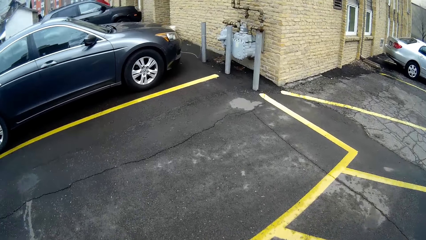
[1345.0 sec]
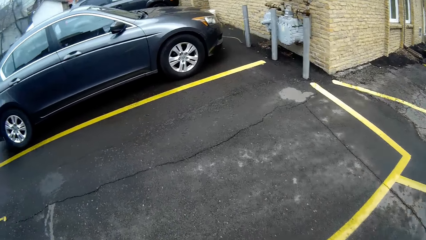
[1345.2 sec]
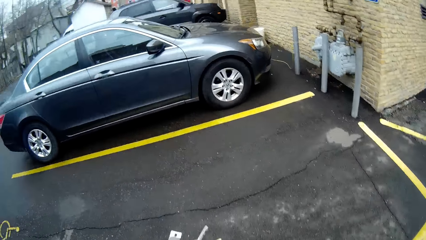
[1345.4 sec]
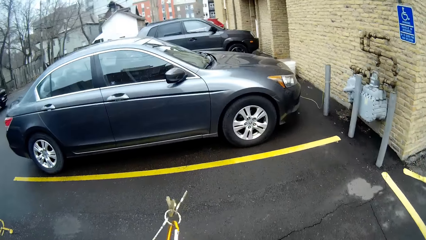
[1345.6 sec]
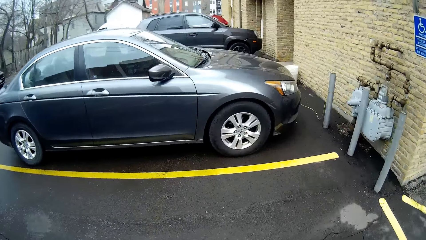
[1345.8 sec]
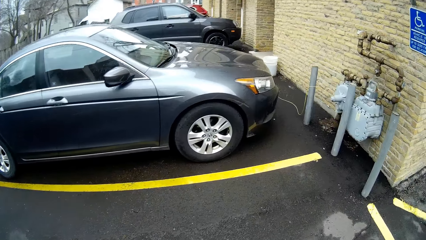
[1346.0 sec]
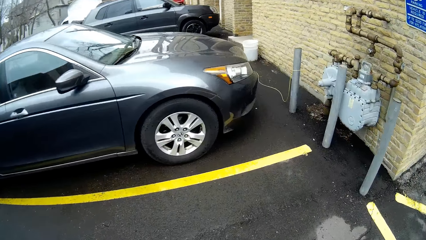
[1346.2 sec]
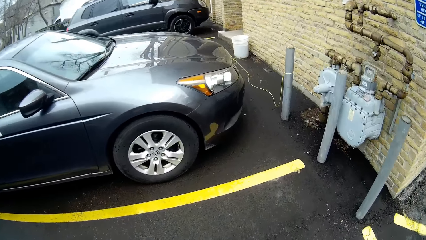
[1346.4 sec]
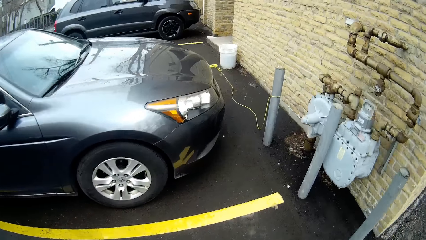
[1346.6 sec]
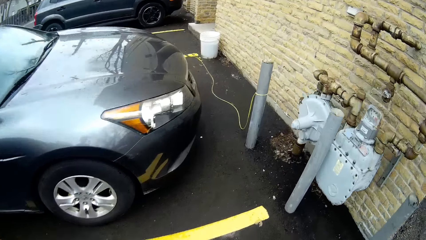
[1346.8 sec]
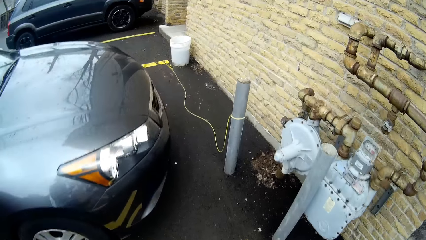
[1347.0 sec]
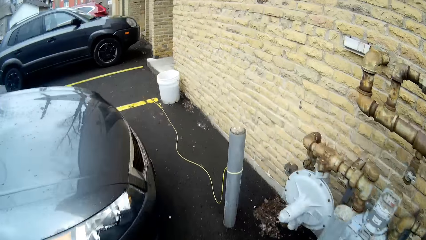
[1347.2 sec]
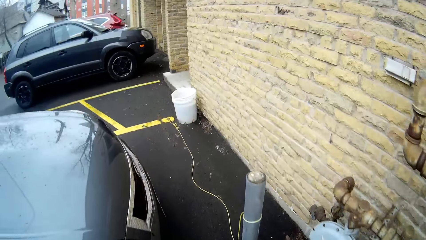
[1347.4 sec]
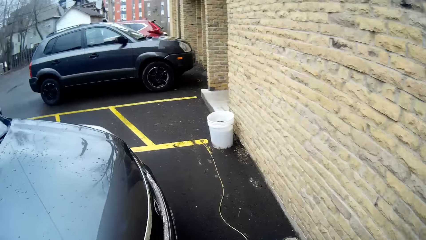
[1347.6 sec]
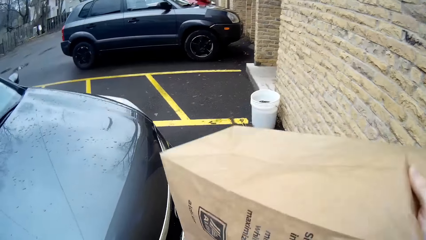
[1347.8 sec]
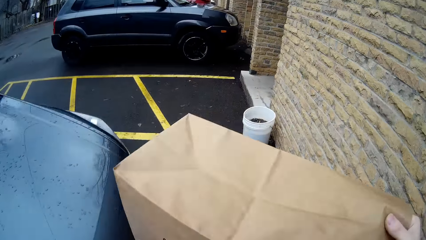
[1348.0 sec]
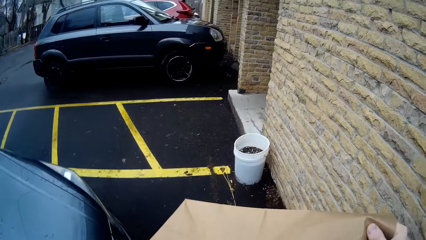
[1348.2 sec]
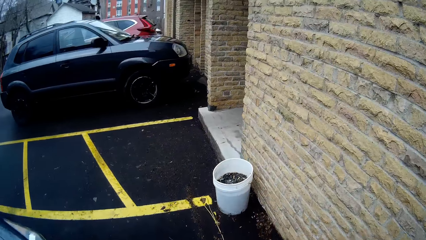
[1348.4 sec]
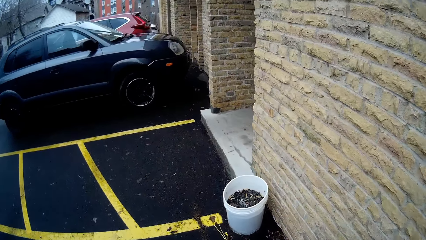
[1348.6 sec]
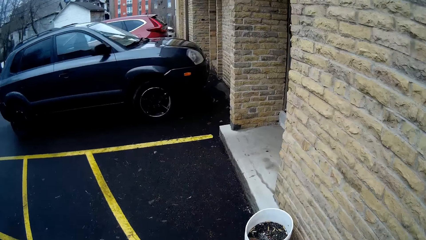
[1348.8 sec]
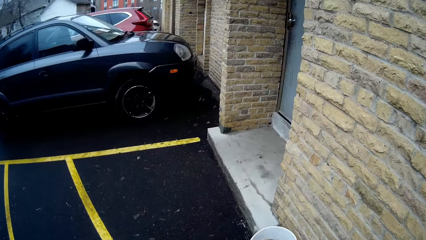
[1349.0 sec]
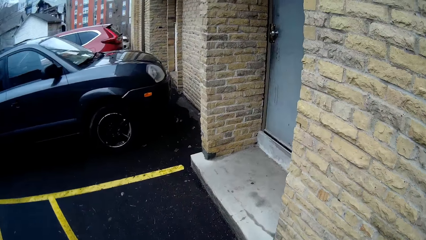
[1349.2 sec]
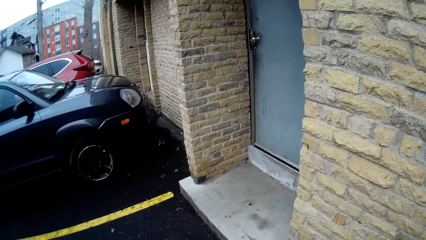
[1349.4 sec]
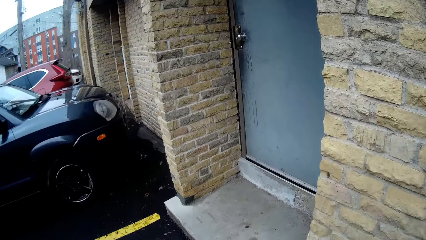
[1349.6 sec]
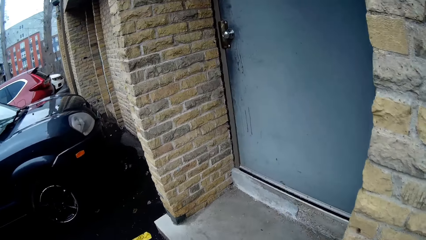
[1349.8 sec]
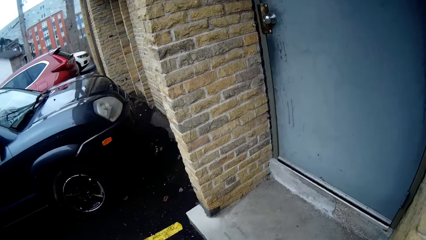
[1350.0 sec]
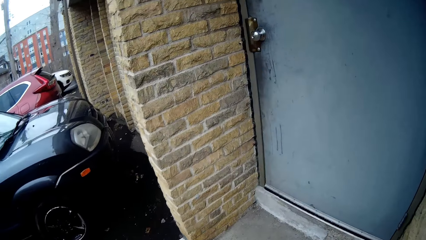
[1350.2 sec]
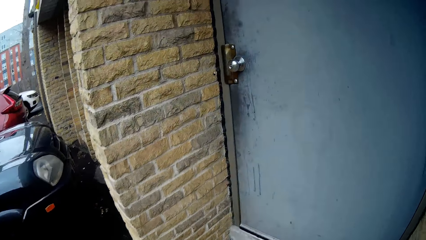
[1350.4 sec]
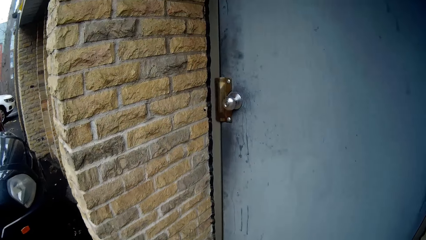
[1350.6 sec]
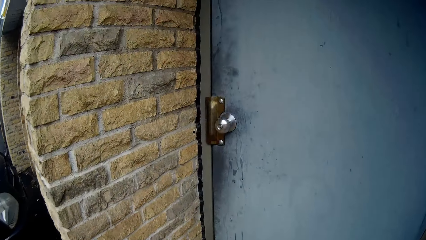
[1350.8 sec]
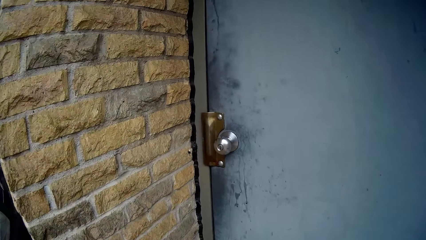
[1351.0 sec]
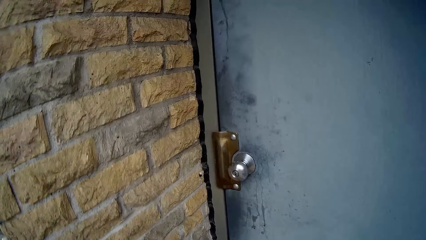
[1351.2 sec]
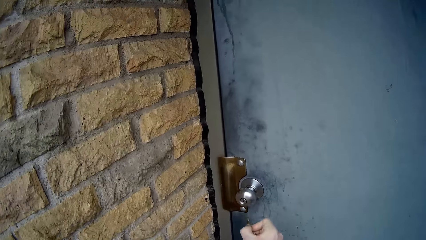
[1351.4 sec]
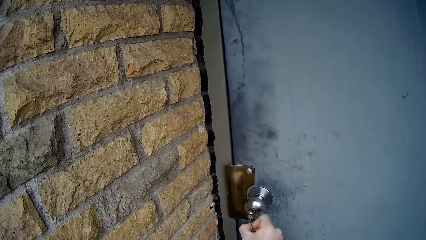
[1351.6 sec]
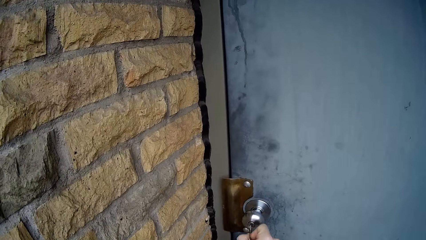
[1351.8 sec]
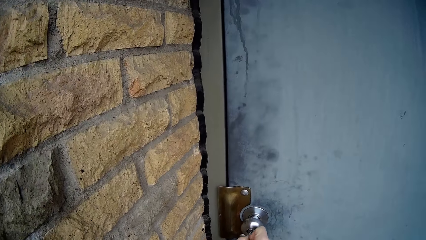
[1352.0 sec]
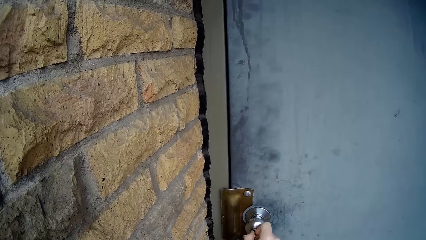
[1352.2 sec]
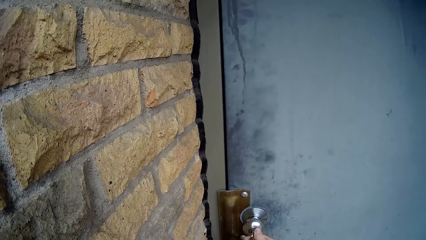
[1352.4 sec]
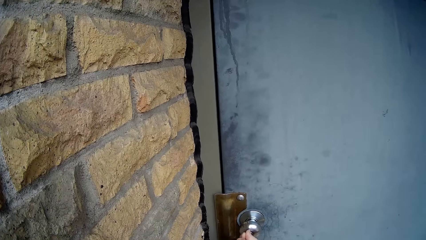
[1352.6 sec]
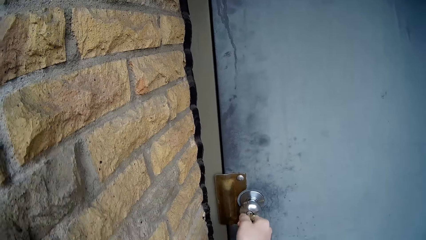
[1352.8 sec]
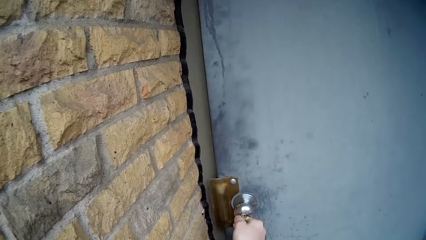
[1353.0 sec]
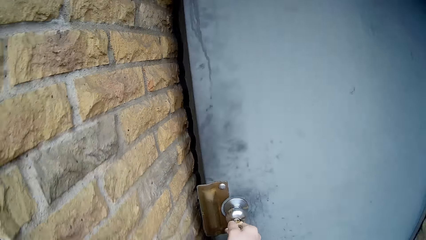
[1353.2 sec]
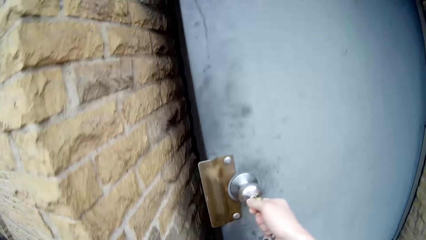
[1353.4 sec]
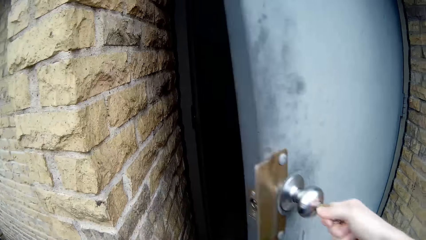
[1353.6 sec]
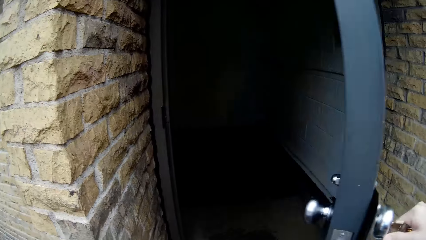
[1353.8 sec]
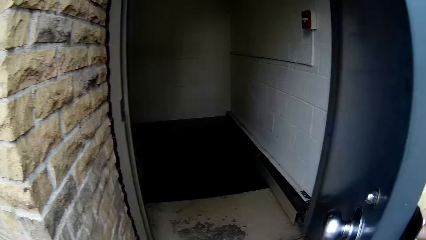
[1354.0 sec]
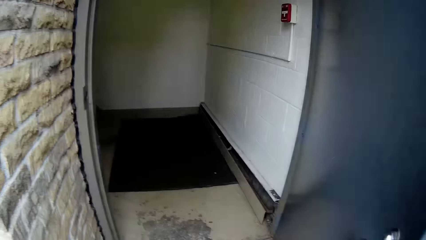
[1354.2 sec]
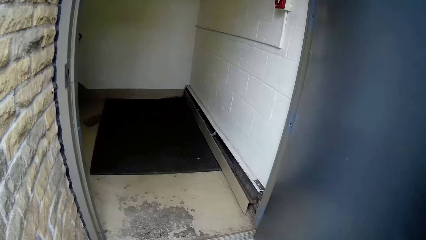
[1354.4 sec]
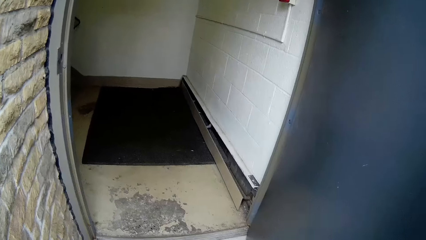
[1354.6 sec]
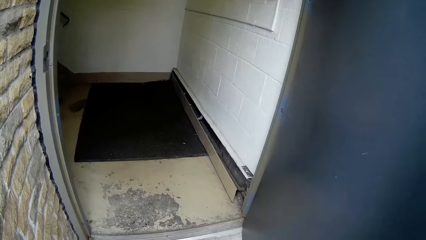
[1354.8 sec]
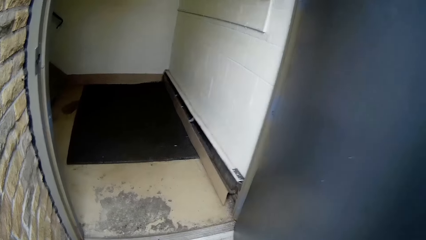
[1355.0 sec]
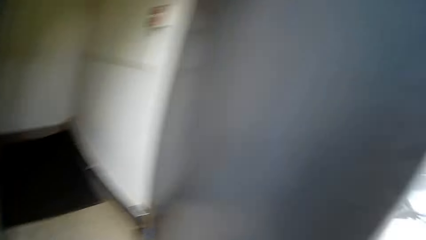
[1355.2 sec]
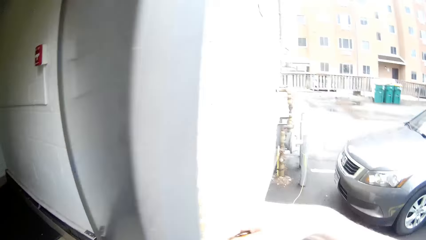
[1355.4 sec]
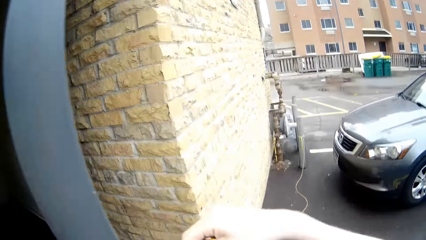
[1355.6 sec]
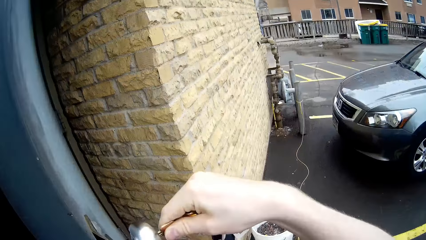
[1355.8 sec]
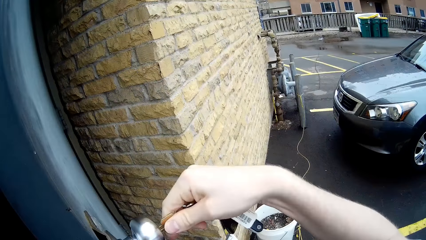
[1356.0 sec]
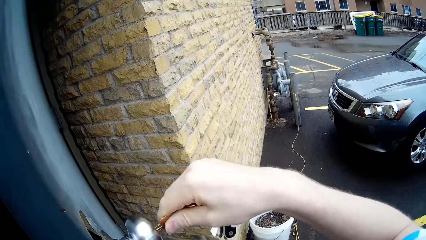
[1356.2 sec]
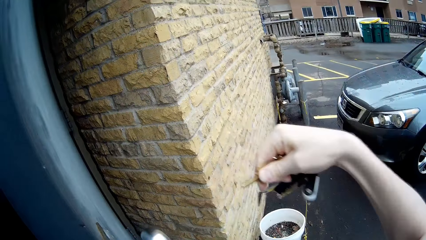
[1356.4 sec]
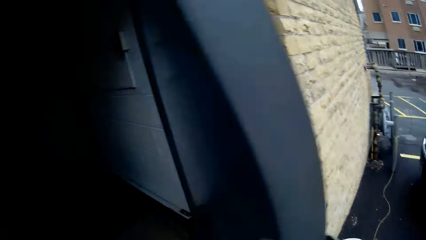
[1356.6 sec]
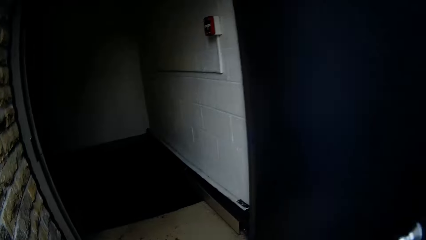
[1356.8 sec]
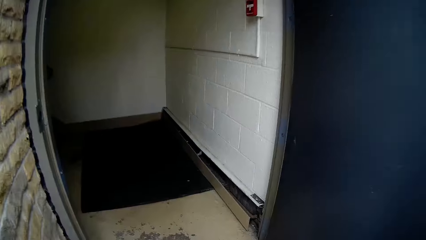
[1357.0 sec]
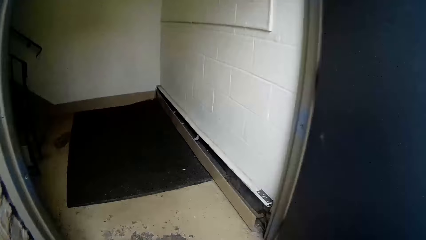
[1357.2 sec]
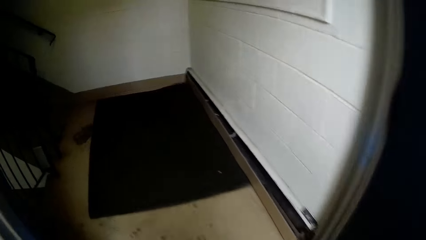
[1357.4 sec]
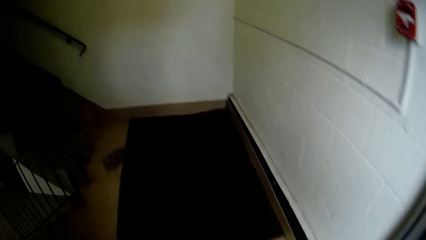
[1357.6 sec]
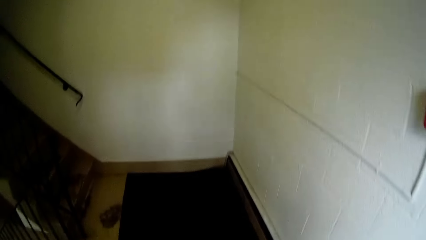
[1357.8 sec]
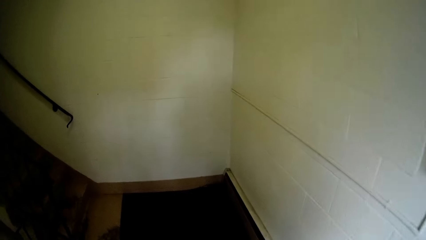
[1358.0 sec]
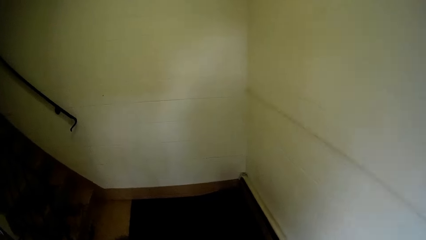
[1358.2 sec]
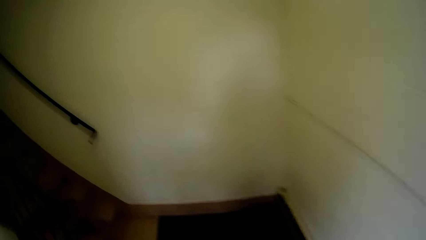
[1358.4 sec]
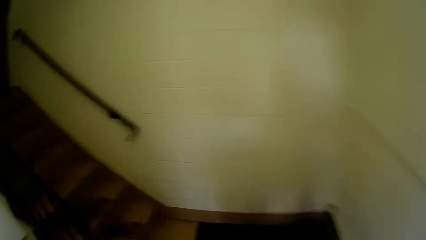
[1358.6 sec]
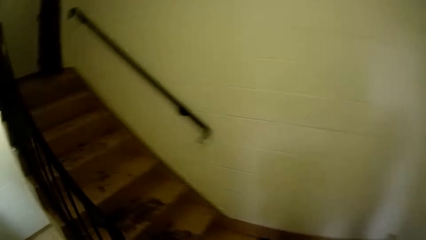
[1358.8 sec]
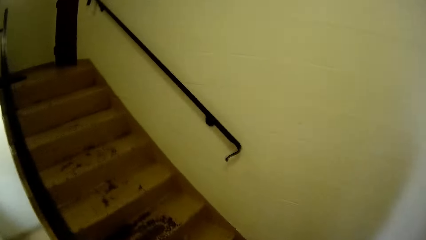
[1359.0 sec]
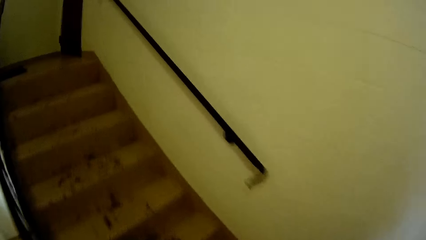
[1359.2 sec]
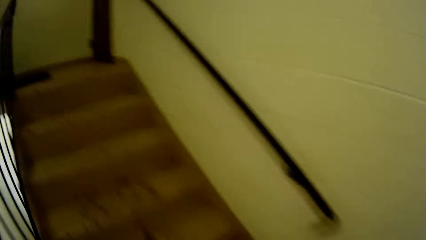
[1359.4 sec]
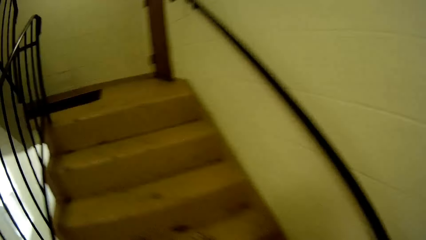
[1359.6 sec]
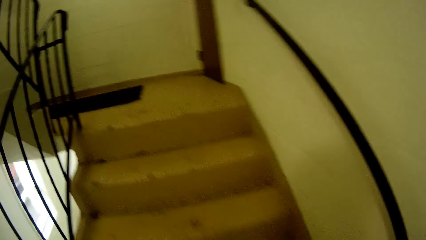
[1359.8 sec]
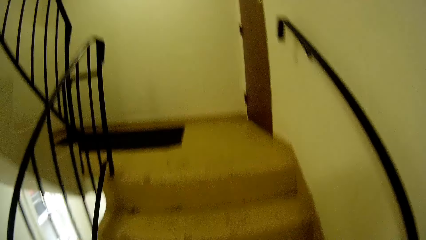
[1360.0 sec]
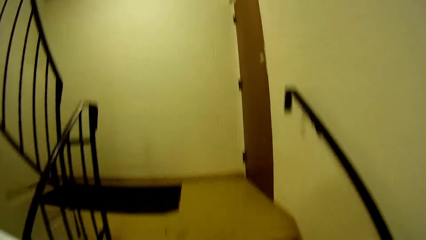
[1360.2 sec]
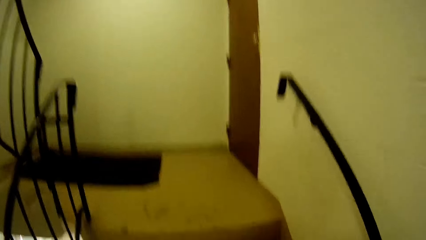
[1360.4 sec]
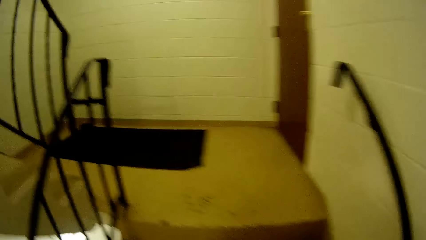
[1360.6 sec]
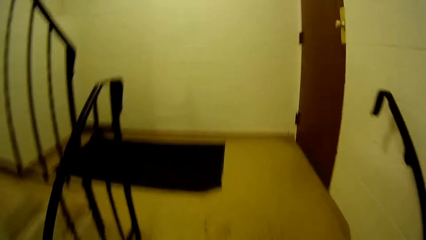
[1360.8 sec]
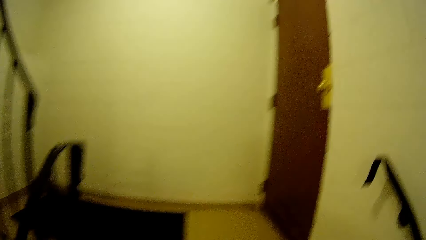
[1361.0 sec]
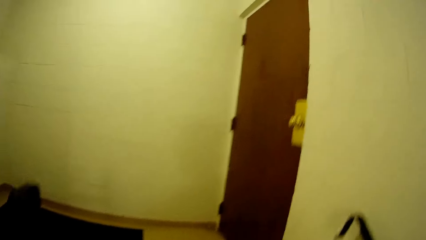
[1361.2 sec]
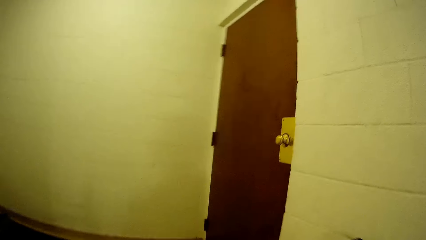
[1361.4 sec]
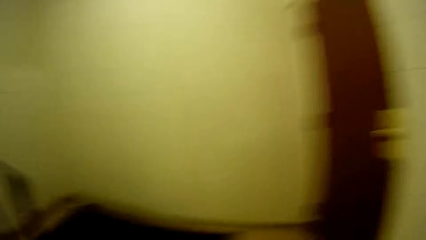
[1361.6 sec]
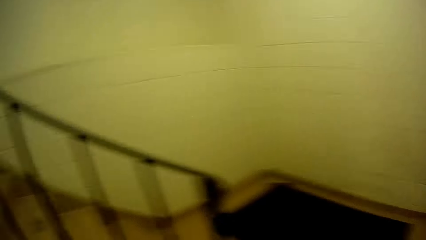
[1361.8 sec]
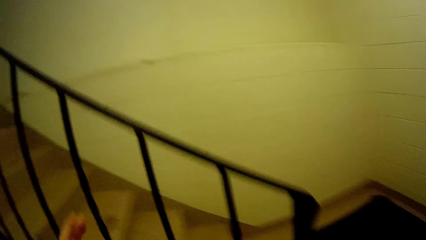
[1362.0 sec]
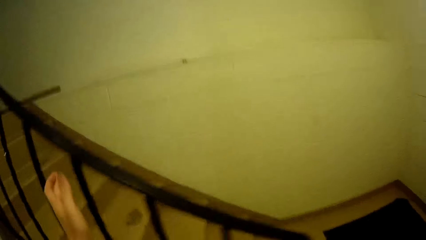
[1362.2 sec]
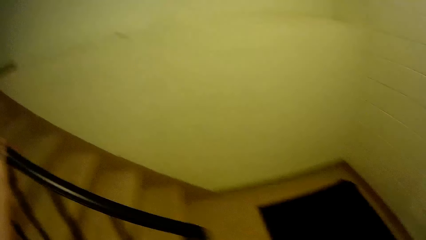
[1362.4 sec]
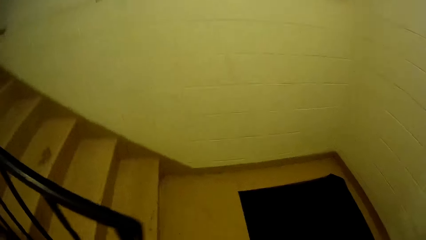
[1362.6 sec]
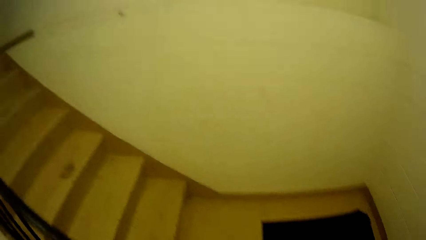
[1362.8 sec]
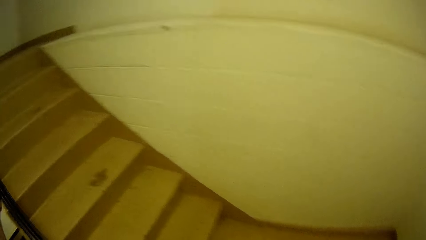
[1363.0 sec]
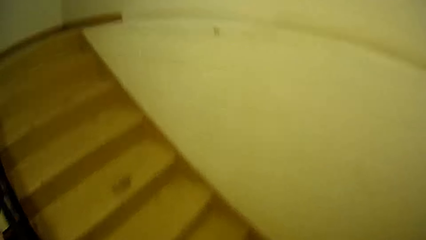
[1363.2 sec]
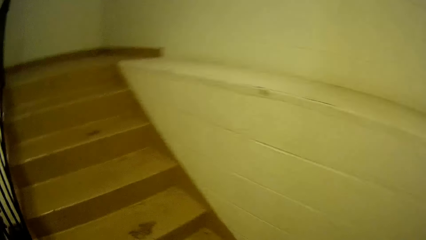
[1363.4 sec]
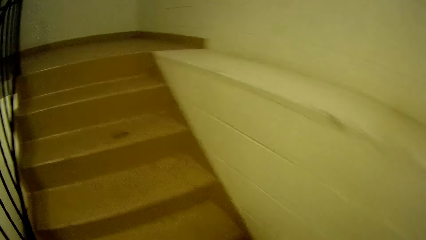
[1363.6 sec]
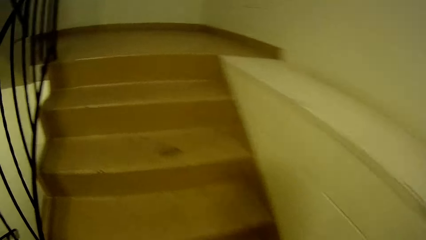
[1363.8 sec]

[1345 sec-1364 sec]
The camera wearer opens the door with a key. They insert the key into the door lock. They remove the key from the door lock. They walk into the house. They walk upstairs. They hold the staircase rail.
